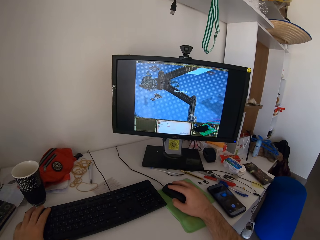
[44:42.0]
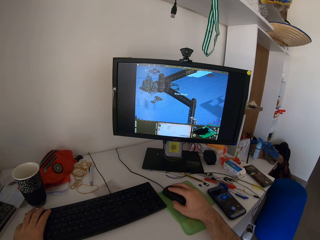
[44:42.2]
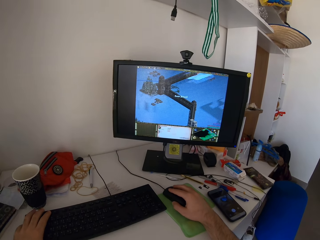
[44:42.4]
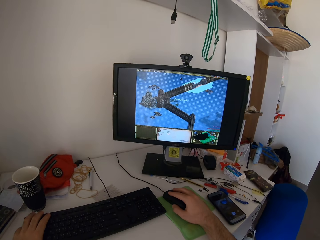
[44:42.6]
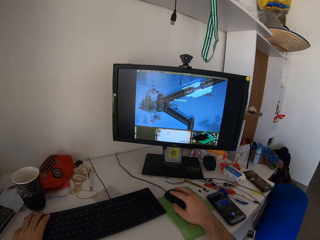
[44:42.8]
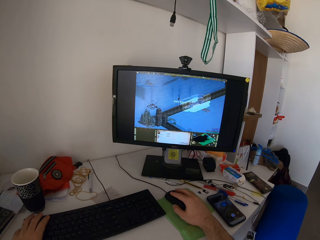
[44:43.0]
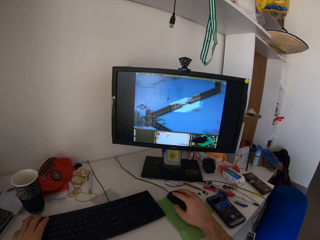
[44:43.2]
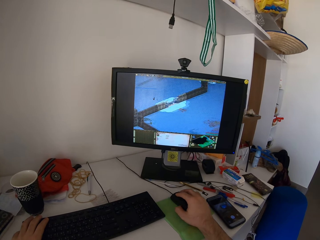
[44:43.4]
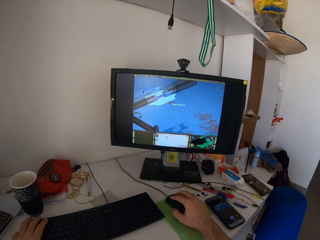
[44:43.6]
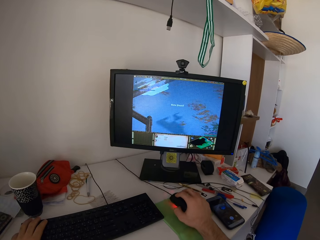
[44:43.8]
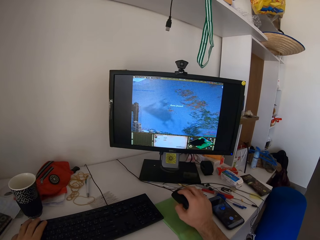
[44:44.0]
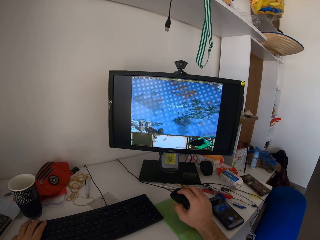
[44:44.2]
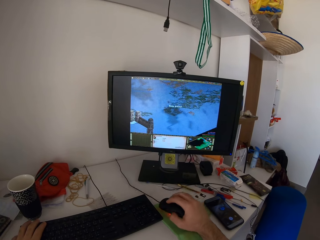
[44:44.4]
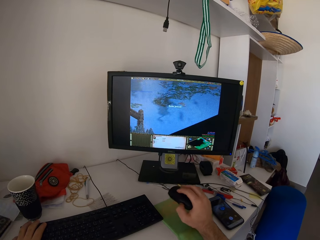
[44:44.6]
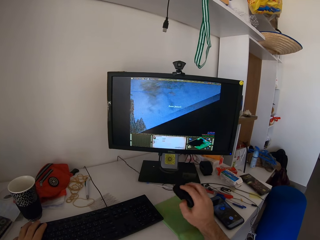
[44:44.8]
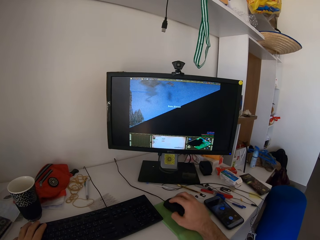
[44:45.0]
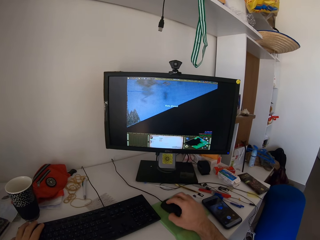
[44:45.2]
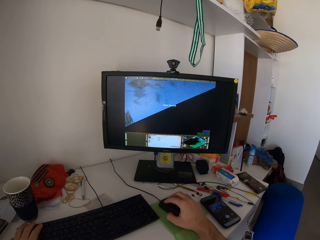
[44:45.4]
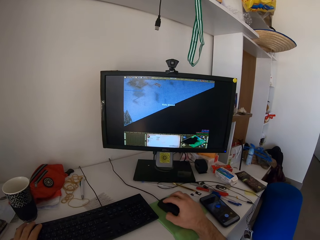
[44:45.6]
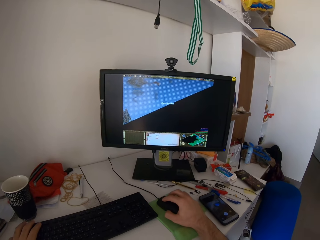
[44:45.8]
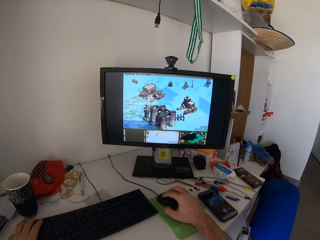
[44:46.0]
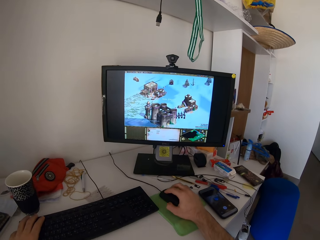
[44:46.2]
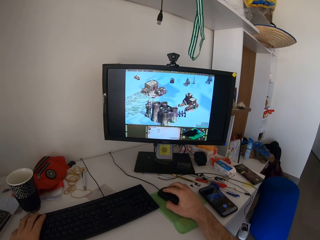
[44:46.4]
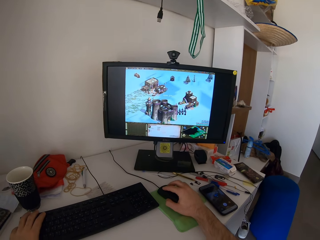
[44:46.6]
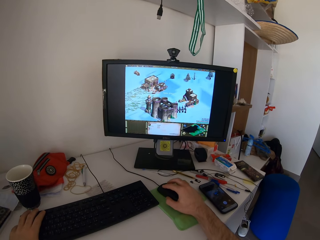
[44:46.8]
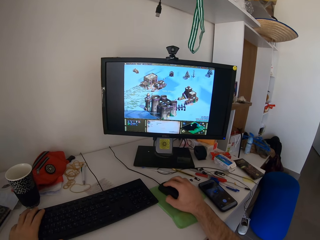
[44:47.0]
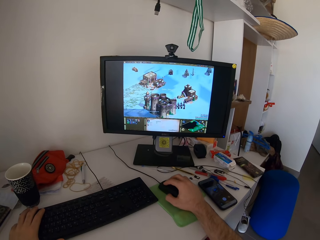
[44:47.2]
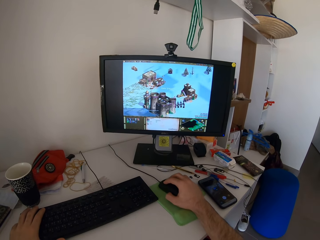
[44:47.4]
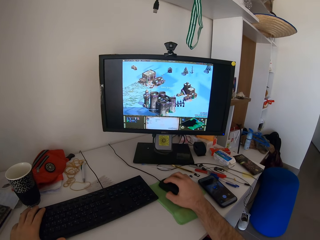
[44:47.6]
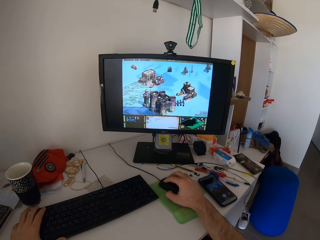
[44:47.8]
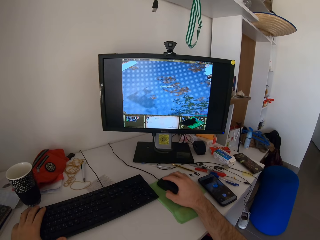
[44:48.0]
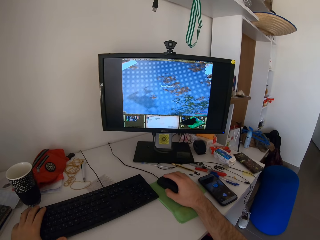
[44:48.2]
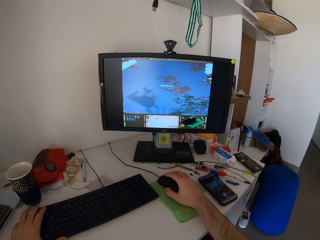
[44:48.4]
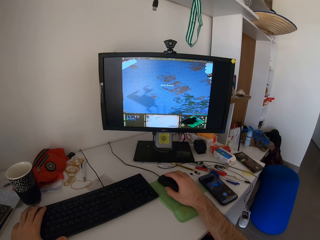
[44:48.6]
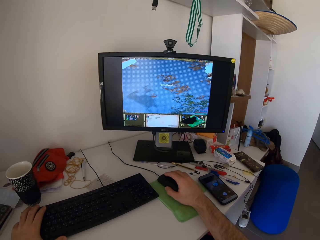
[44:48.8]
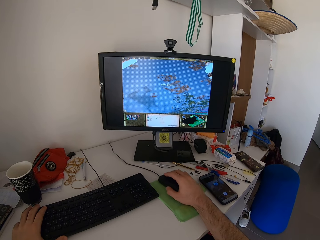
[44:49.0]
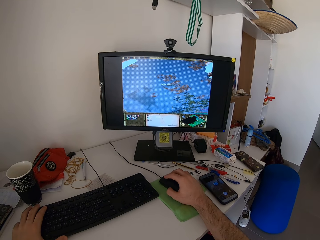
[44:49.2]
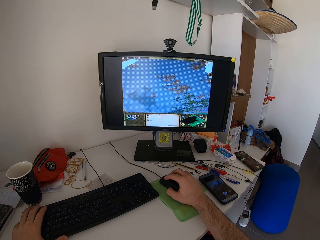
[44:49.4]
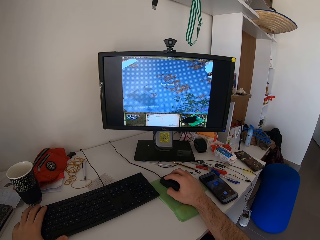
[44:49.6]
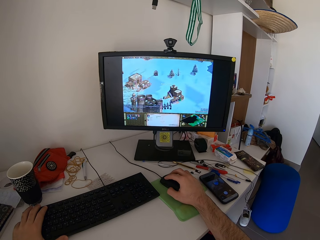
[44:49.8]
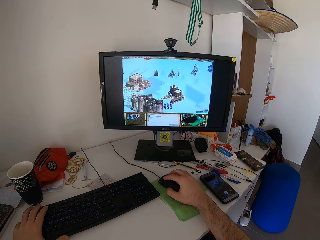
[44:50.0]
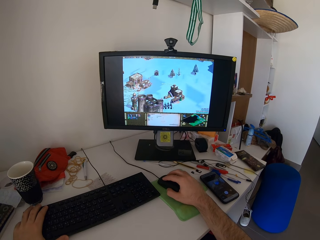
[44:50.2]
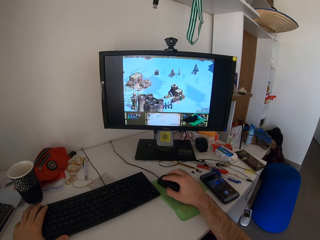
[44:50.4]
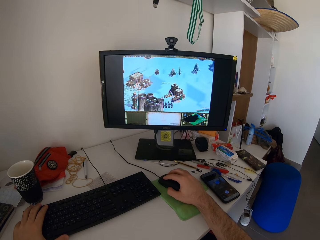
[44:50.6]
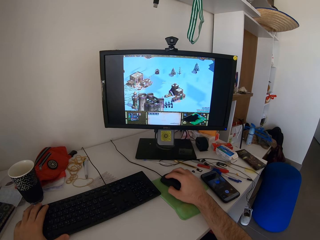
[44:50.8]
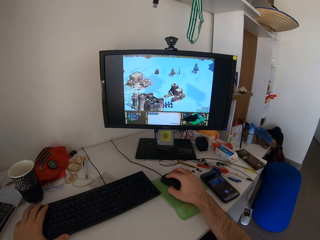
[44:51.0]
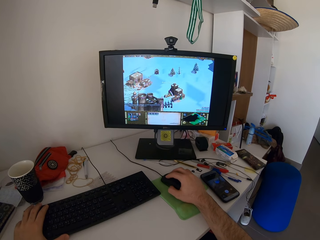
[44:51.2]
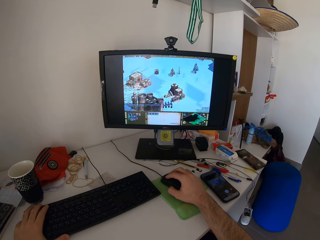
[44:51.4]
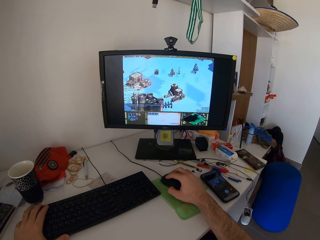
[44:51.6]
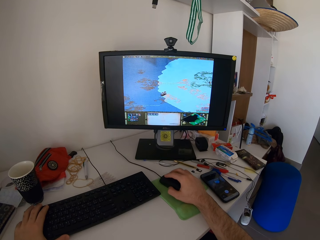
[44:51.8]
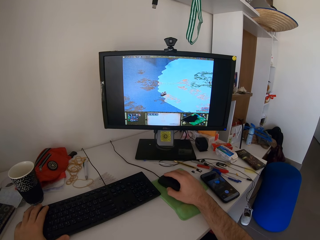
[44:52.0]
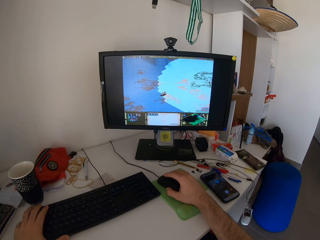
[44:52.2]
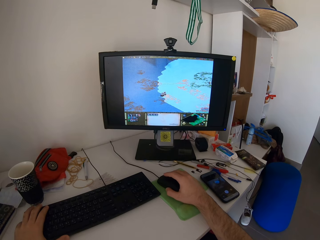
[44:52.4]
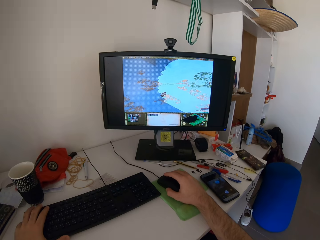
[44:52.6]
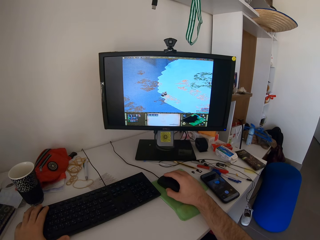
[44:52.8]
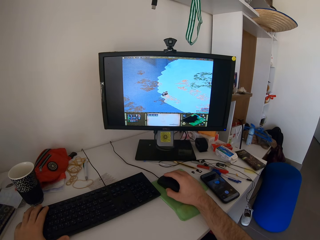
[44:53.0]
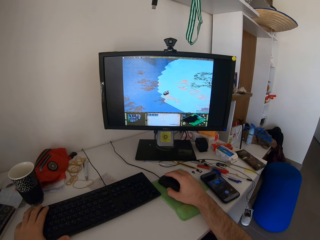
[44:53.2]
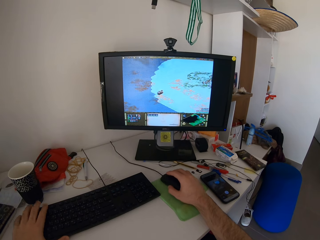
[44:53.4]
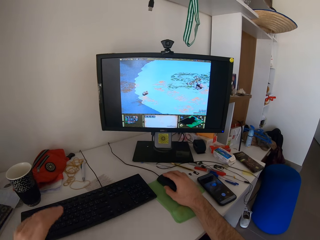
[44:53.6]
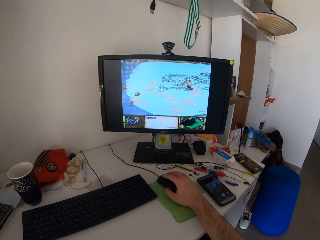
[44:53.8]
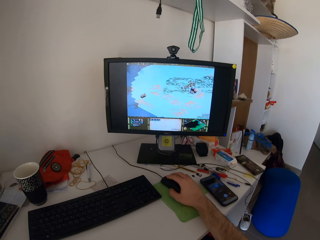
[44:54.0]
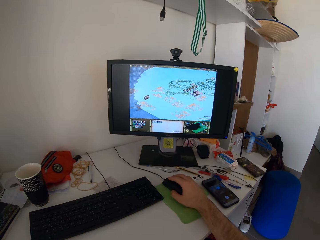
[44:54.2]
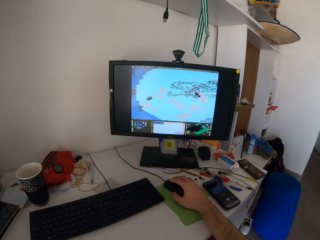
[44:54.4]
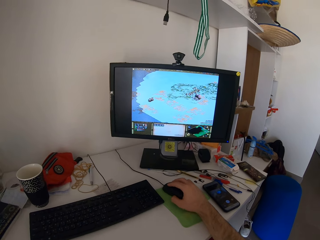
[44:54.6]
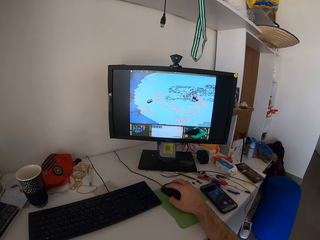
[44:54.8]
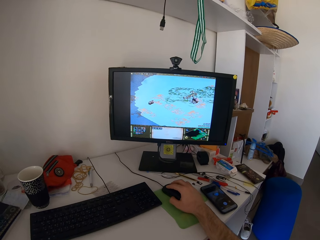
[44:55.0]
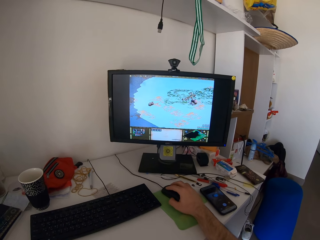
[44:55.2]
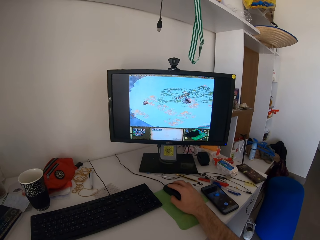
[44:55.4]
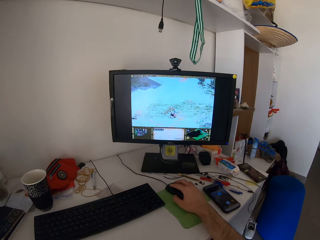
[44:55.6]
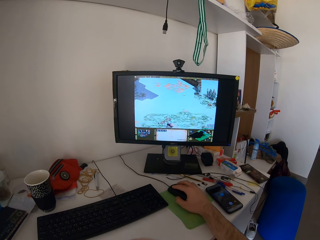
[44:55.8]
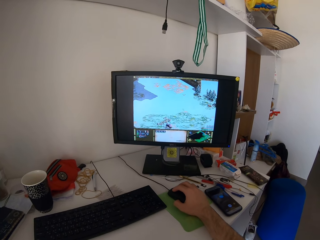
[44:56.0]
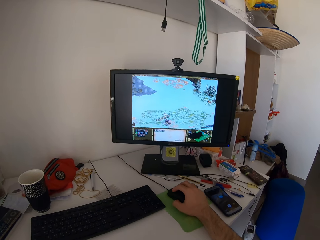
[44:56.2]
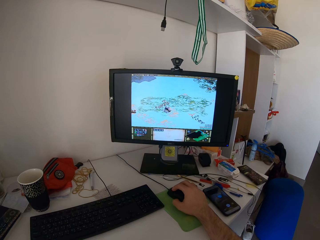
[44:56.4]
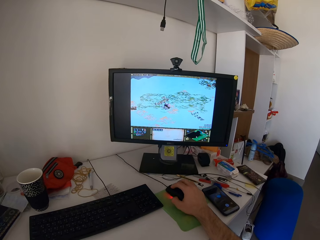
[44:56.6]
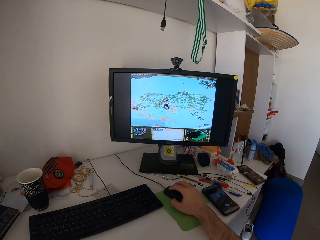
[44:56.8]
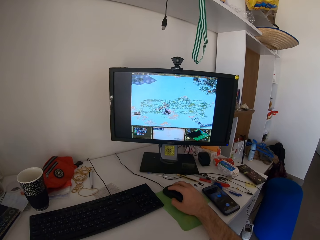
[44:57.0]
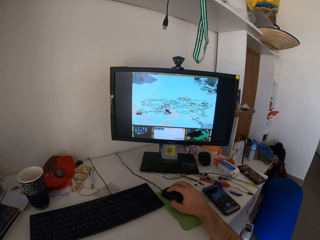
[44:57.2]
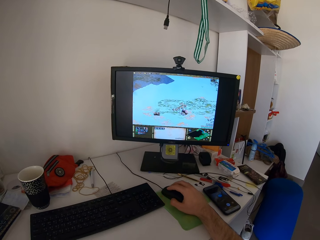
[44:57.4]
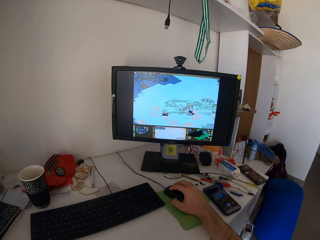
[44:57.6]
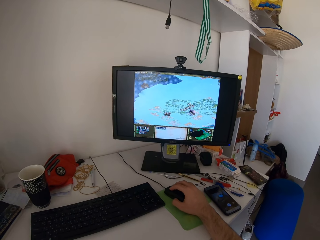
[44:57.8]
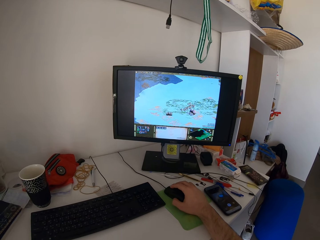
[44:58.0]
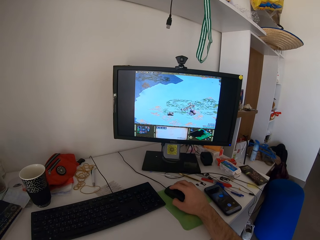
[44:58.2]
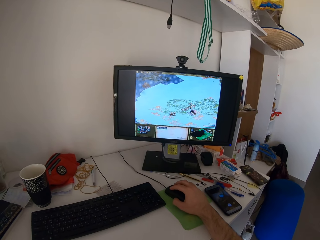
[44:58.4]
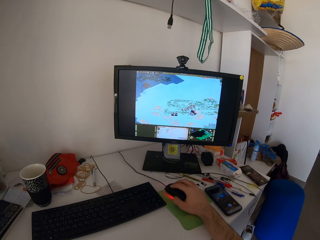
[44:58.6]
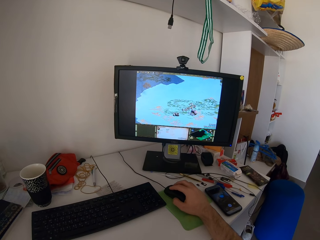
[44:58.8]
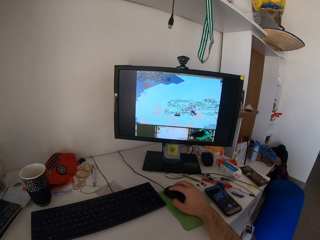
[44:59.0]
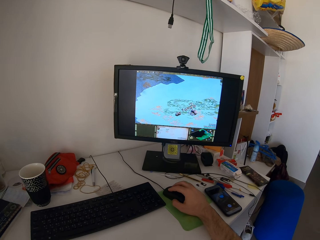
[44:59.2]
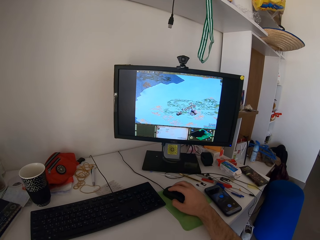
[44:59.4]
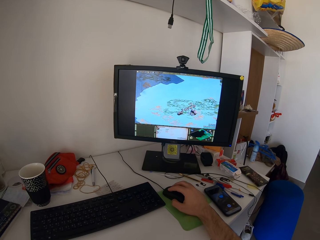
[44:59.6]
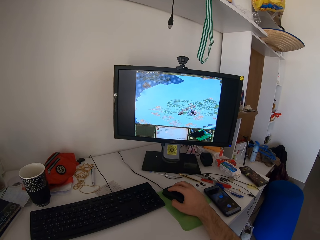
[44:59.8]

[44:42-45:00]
The camera wearer removes his left hand from the keyboard. He plays the video game on the desktop computer with the mouse.
